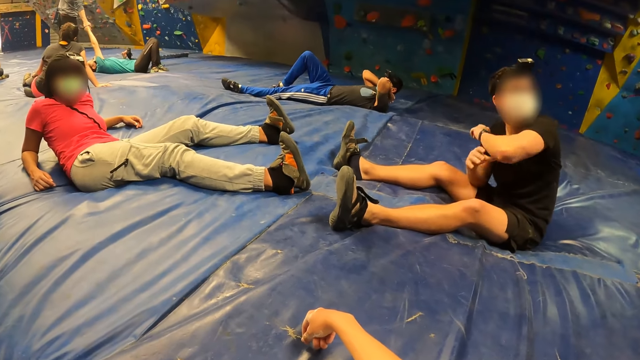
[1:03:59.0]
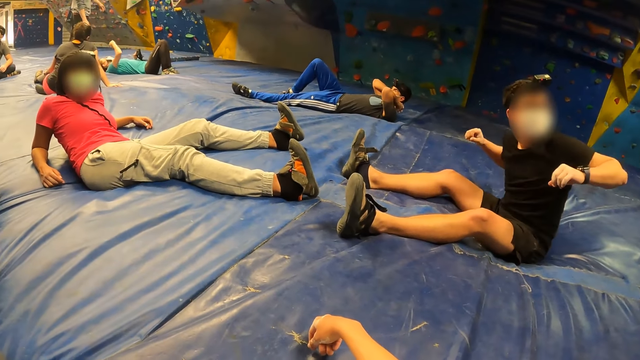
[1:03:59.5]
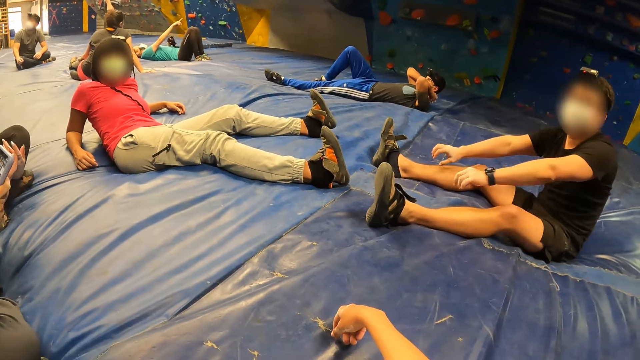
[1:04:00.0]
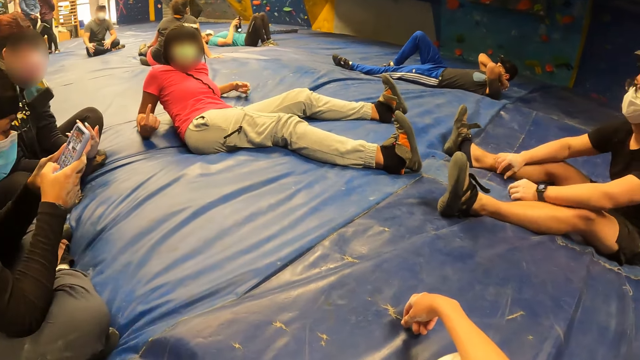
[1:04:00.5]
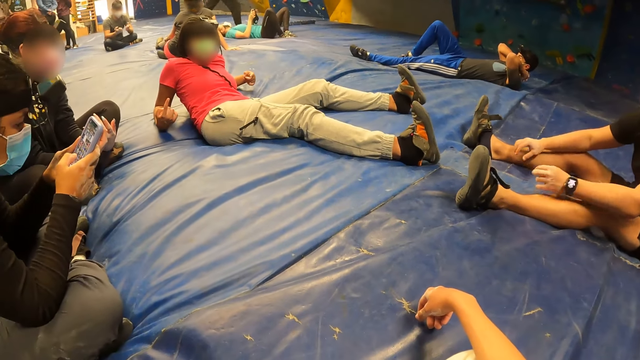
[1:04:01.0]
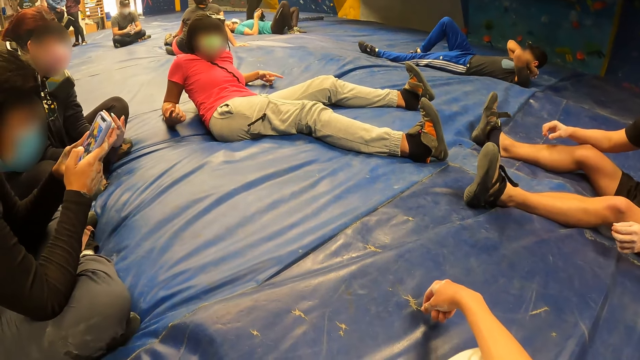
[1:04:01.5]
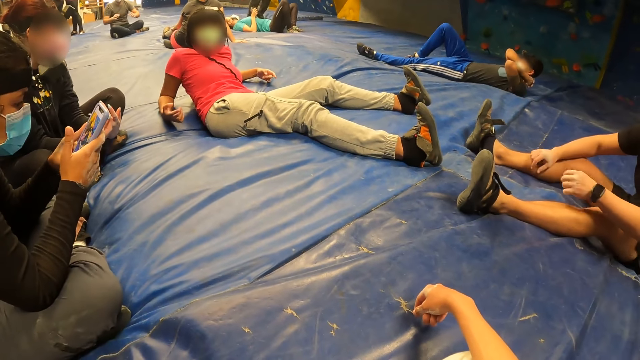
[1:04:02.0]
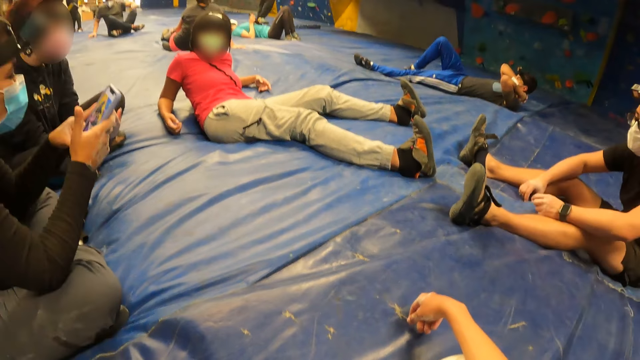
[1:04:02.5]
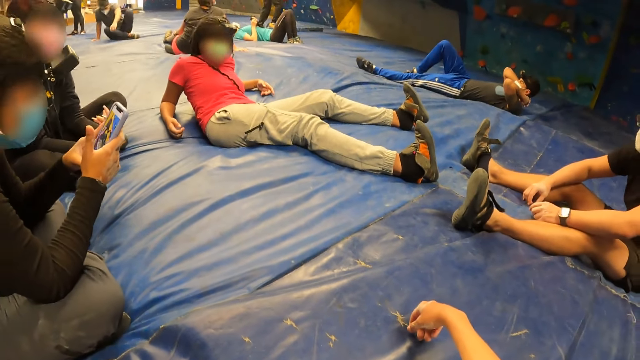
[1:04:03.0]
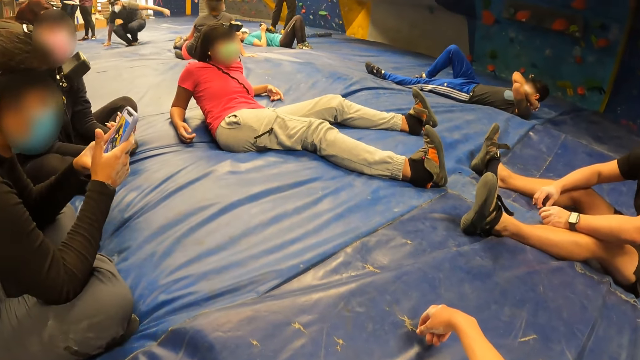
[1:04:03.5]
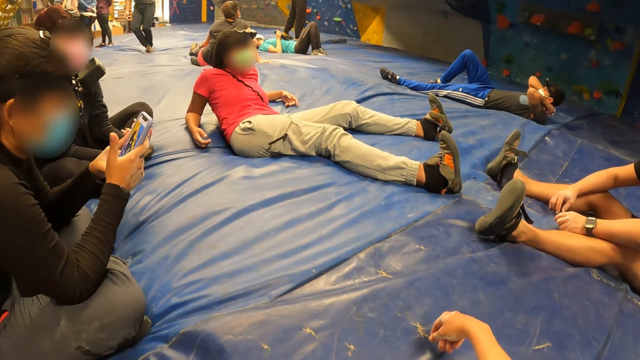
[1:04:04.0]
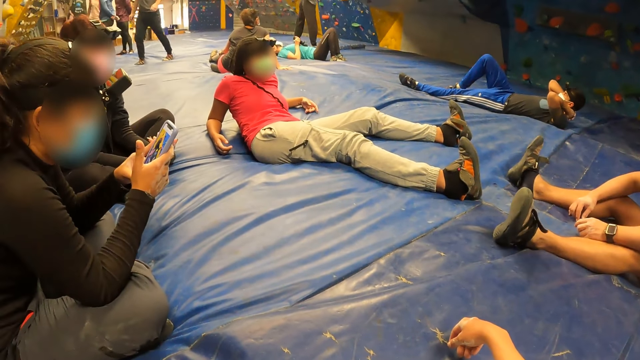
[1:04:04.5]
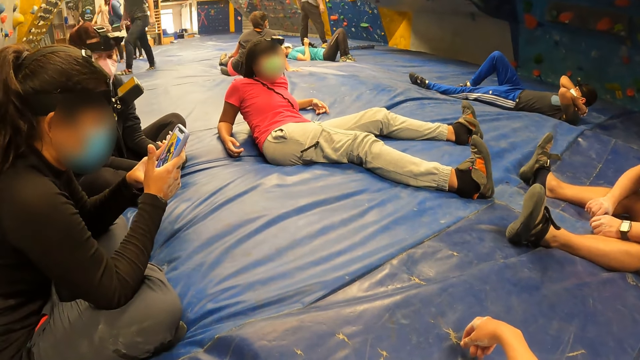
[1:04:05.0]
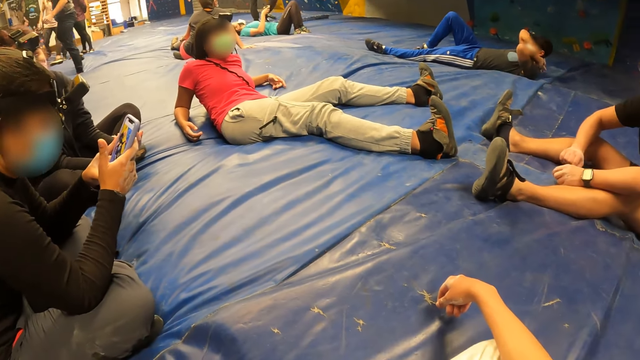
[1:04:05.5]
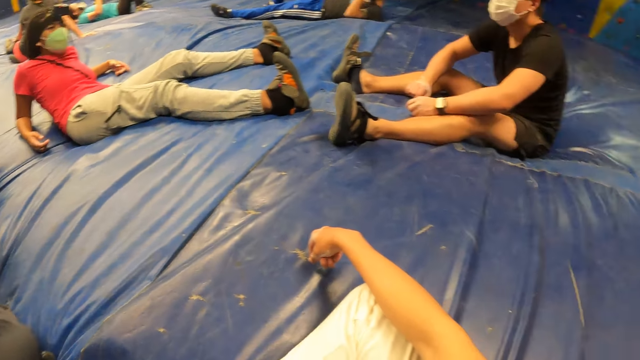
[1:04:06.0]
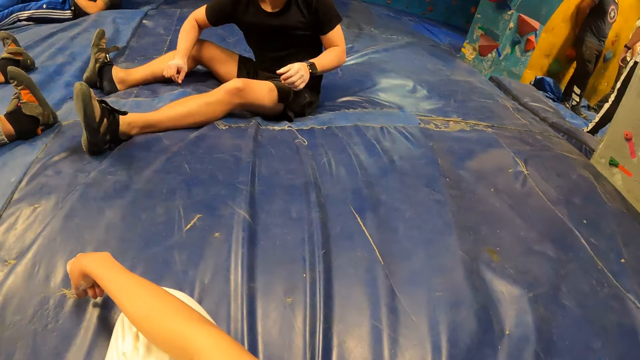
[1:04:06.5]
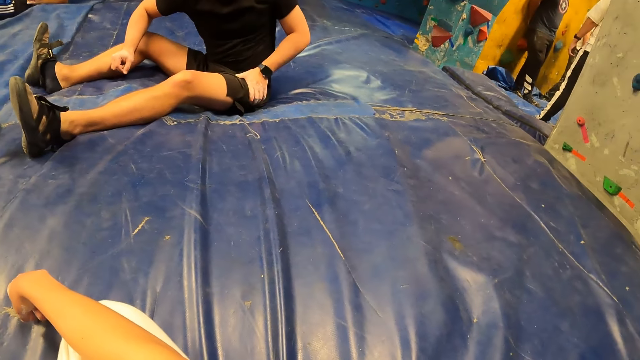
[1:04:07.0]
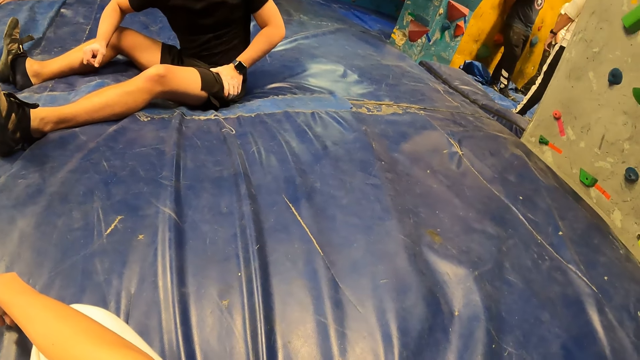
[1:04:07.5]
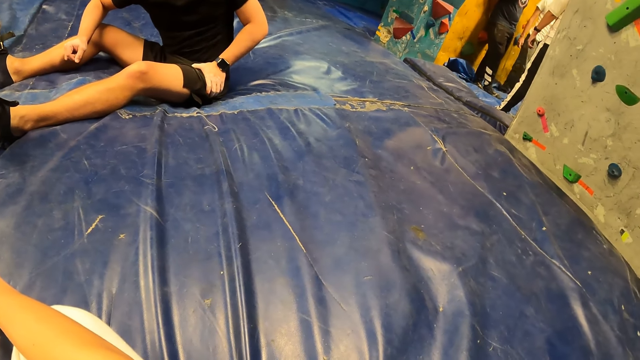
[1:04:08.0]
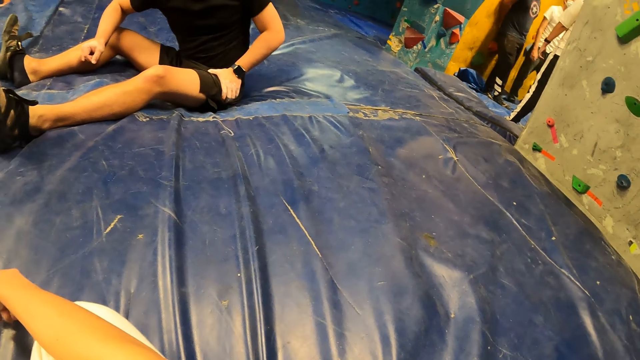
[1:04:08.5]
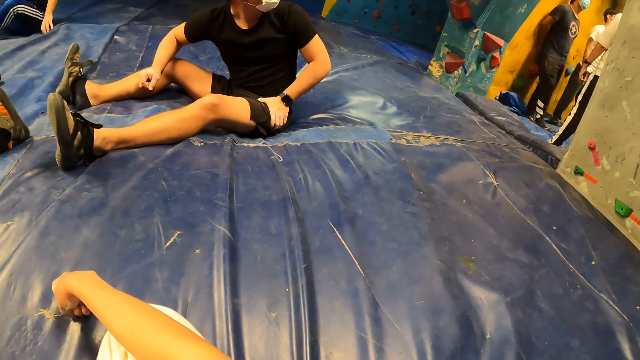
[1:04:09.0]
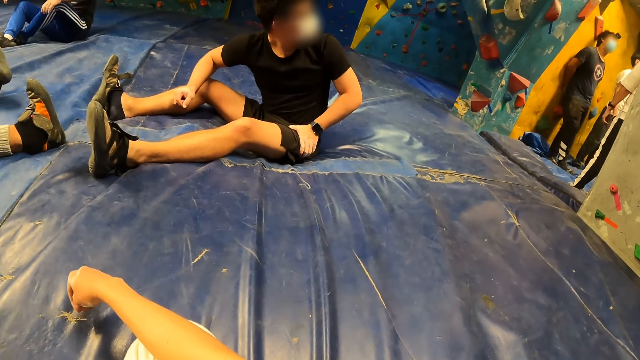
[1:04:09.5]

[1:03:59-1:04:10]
A man stretches his hands. A woman points. Another woman scrolls. A third woman walks. The man turns.

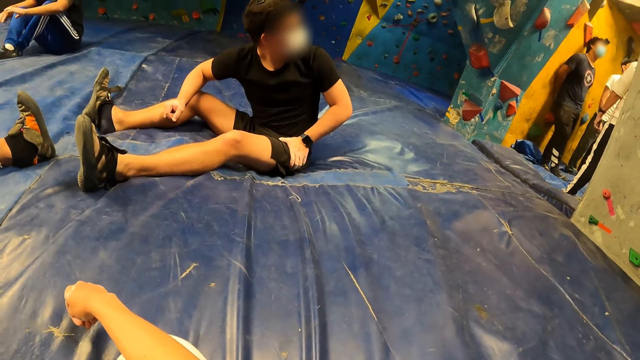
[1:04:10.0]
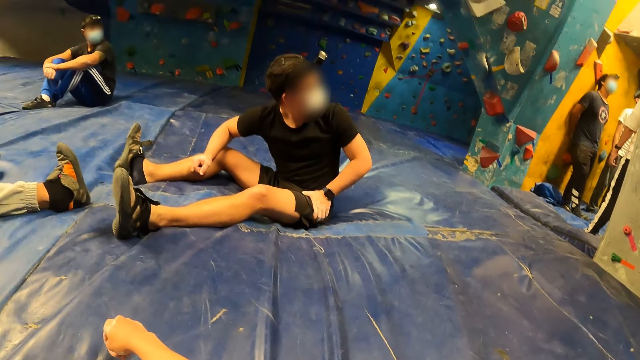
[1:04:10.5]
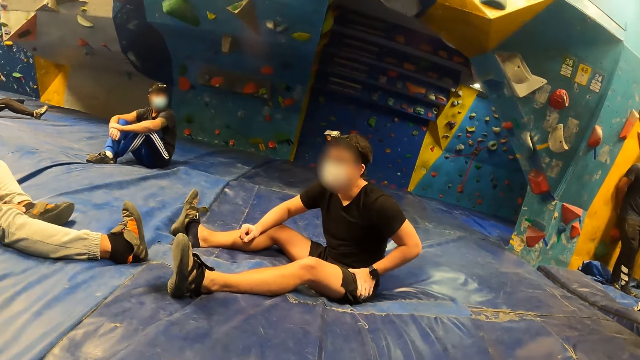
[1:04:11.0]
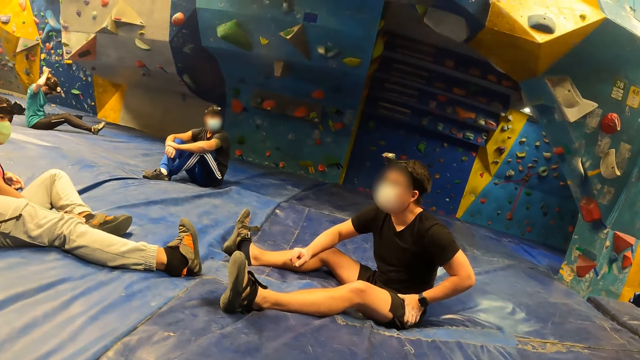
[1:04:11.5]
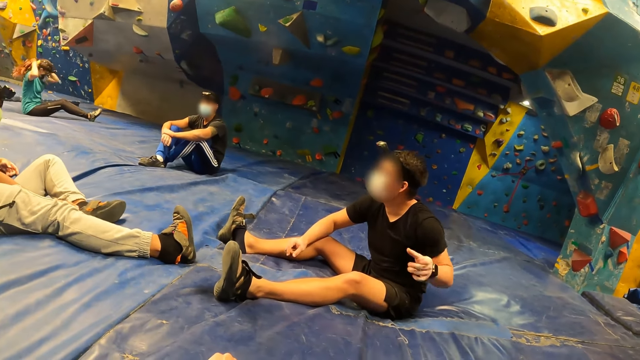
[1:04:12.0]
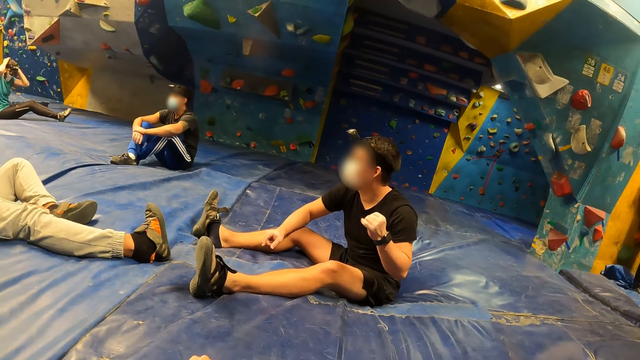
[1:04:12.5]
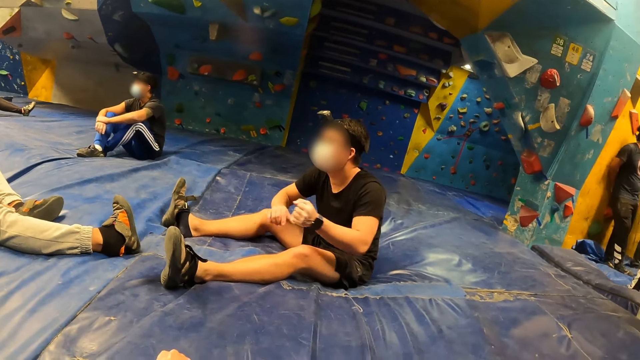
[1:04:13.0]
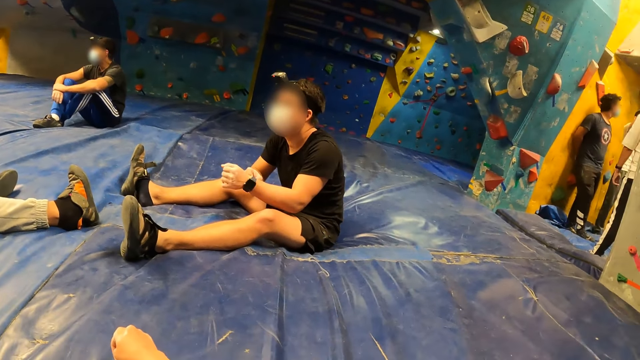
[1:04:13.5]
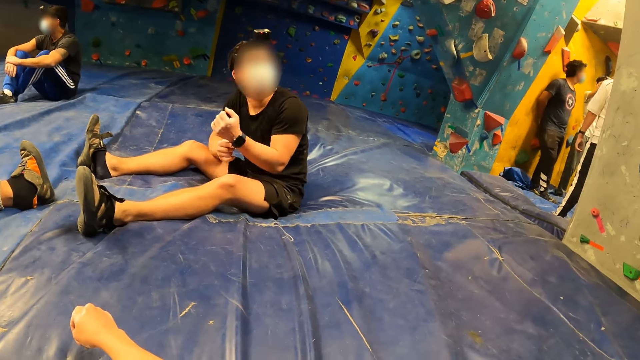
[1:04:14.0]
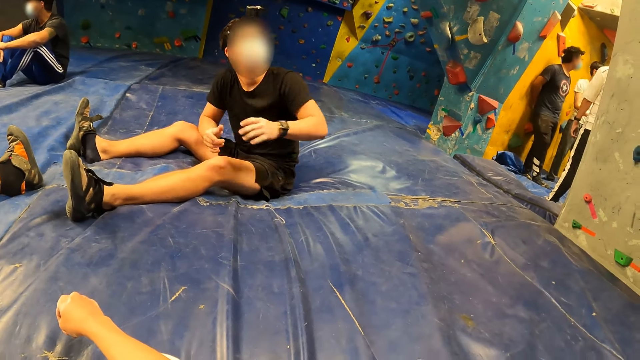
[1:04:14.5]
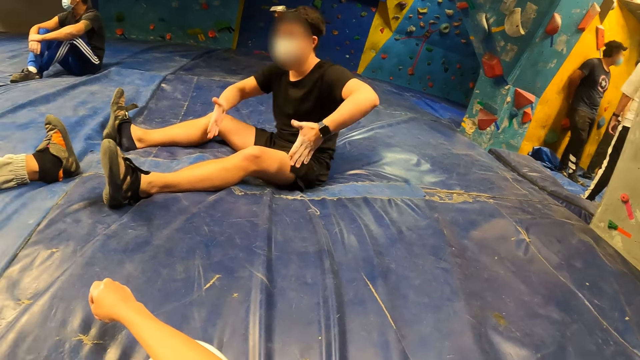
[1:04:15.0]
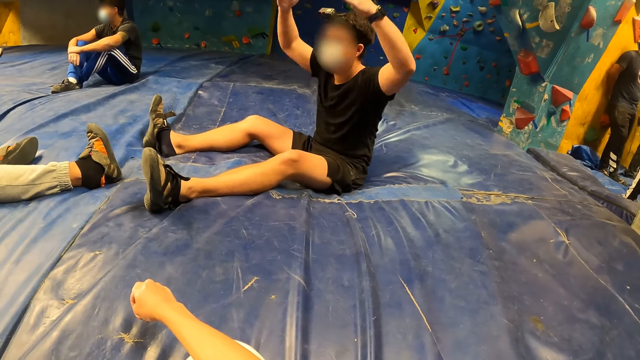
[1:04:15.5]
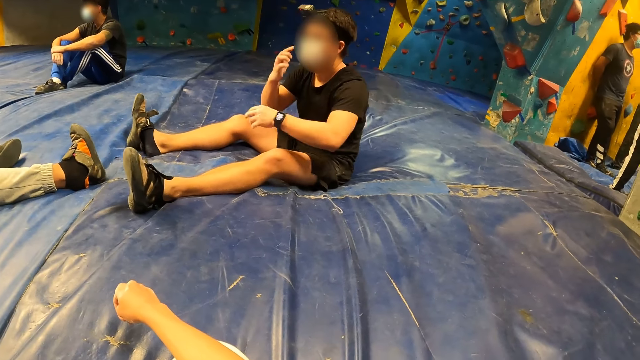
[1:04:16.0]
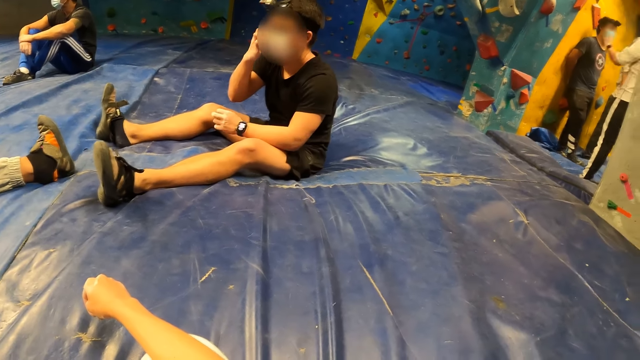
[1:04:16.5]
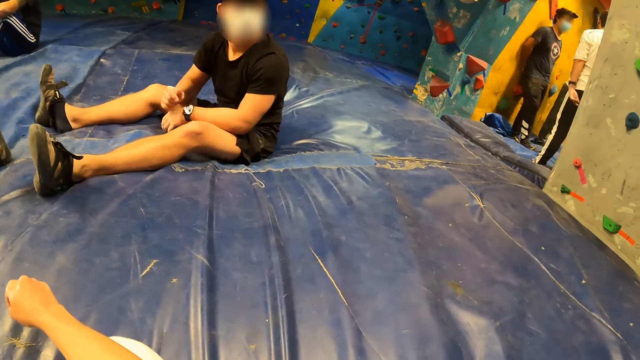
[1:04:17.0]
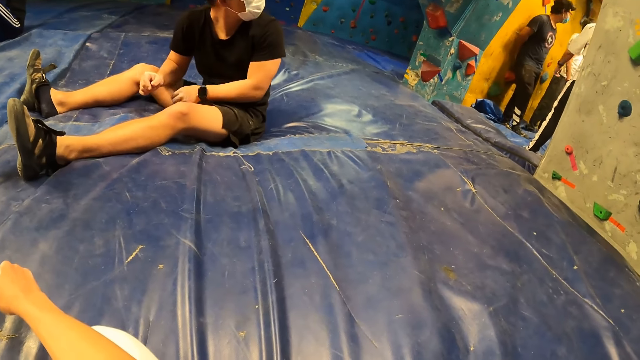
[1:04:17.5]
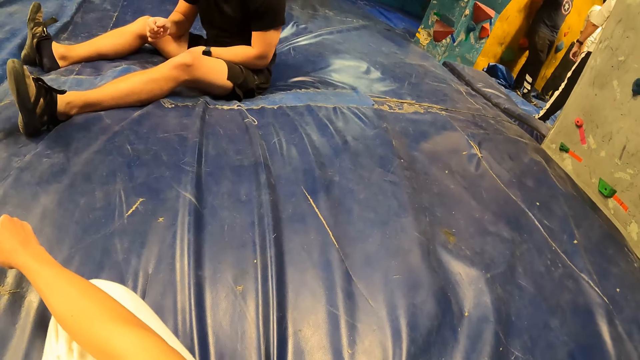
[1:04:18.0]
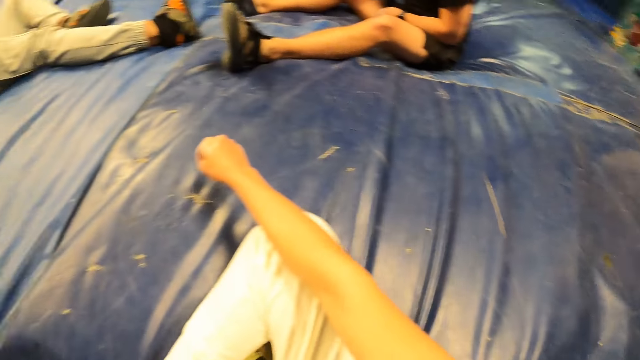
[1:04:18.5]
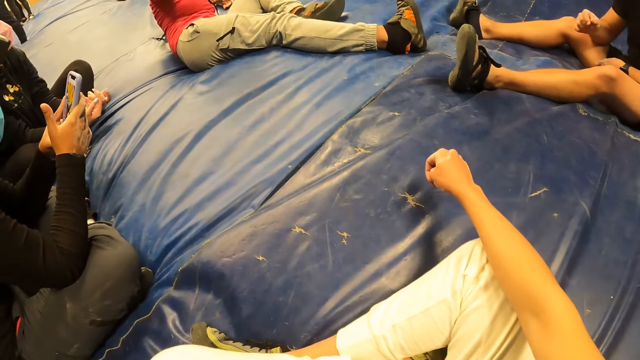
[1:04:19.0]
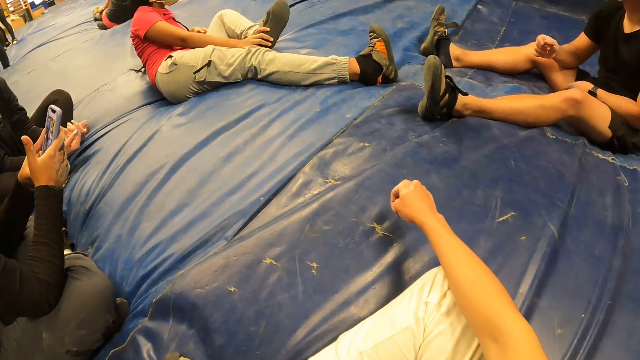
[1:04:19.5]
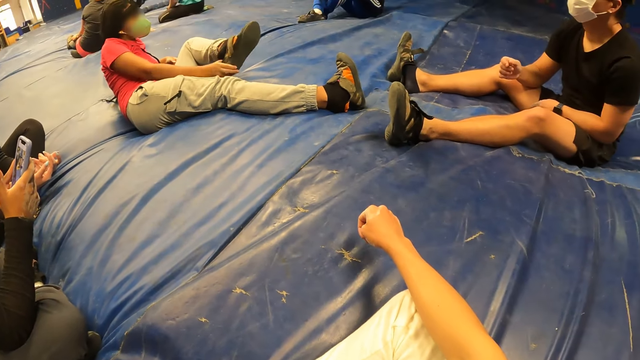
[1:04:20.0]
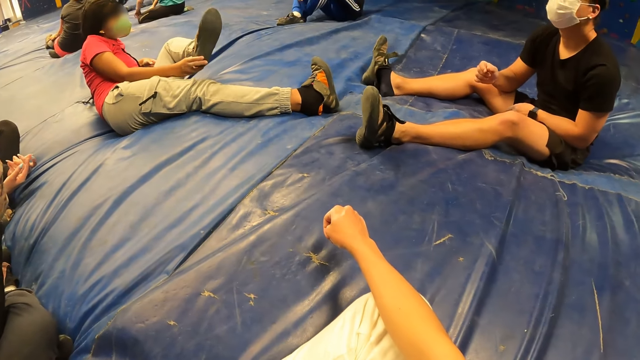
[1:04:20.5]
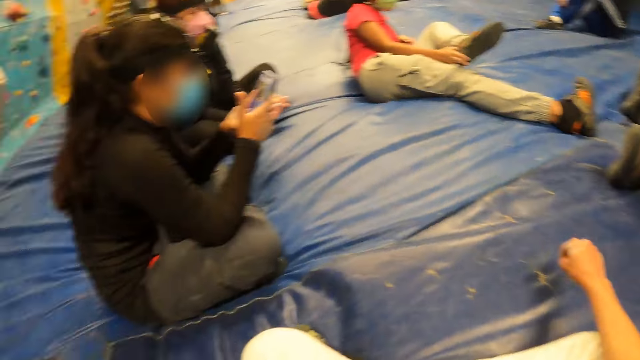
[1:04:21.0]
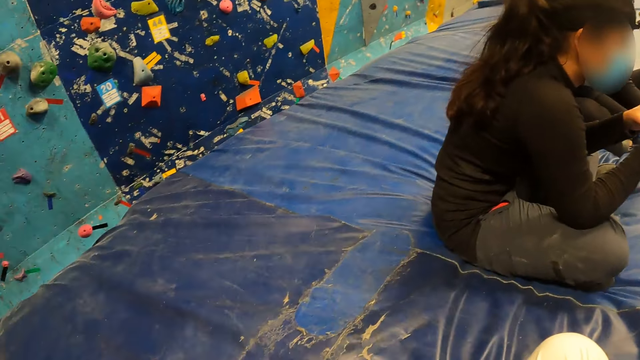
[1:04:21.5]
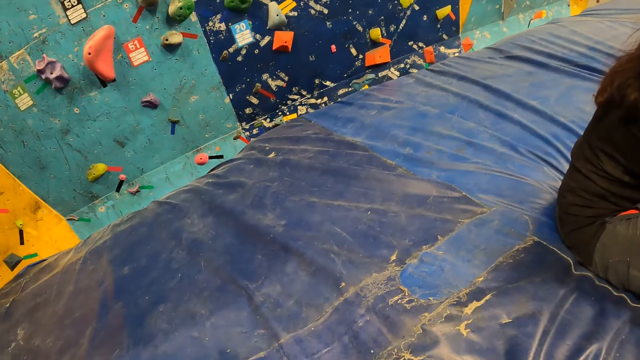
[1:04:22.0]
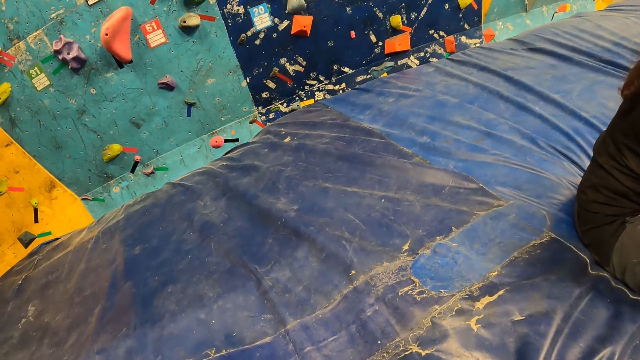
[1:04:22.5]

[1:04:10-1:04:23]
A man stands. Another man spins his hand. The man adjusts the wristwatch on his left wrist with his right hand. The man touches his face with his right hand. The man raises his hands. A woman operates the phone with both hands. Another woman adjusts her shoe with her right hand. The camera wearer stretches a hand. The second woman removes the shoe.
